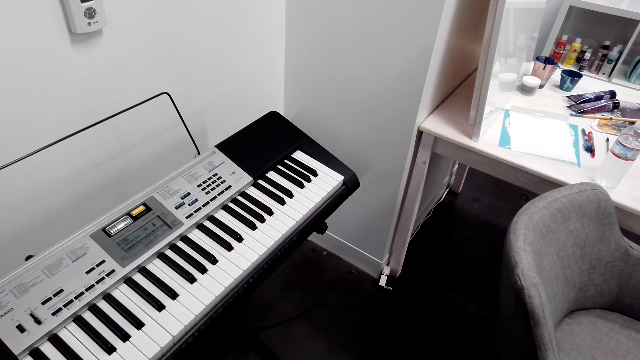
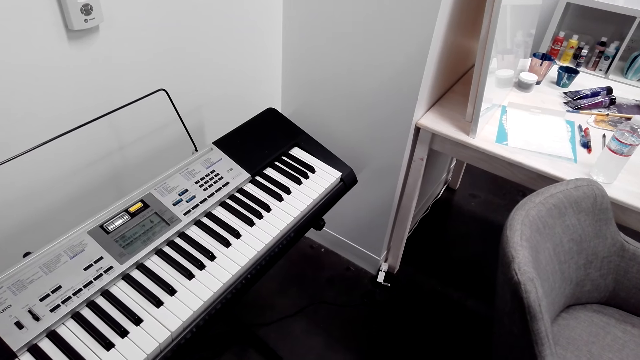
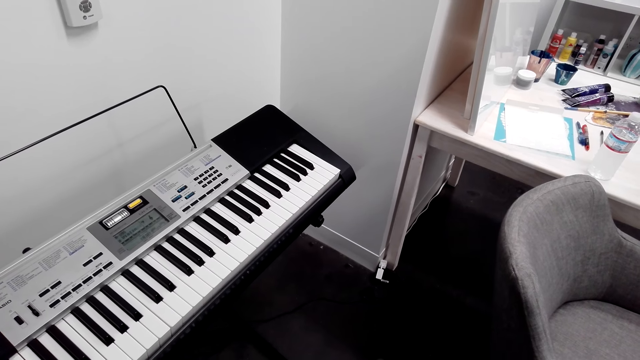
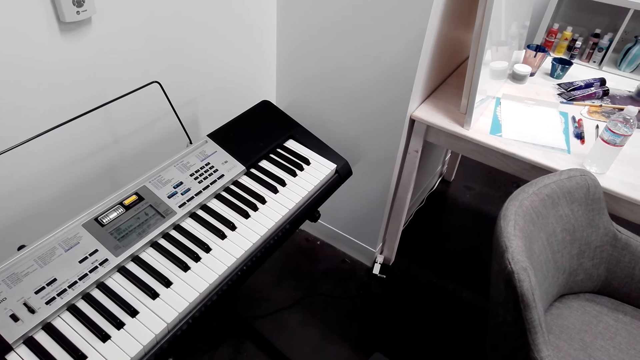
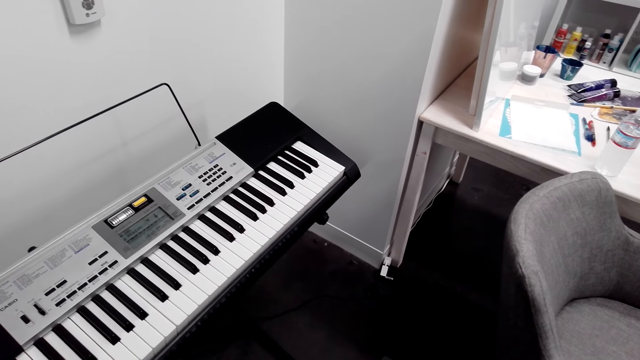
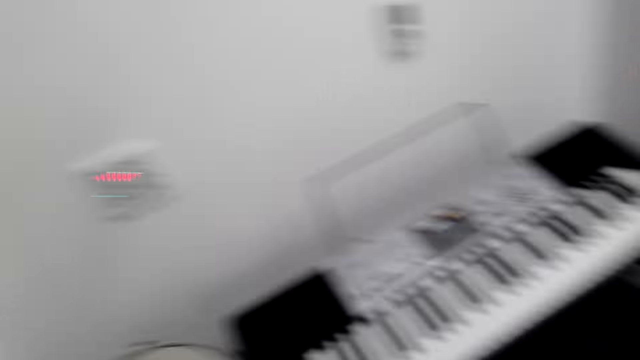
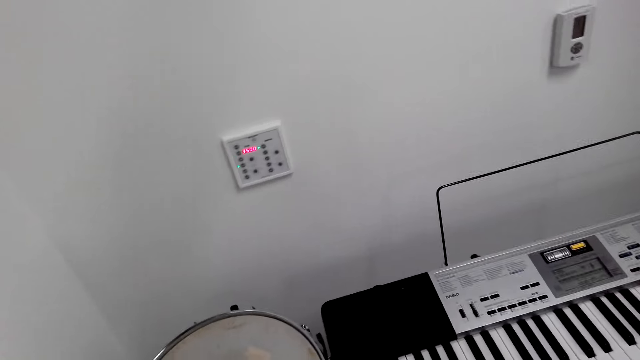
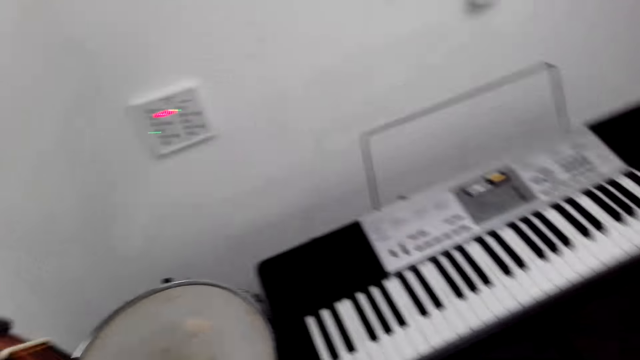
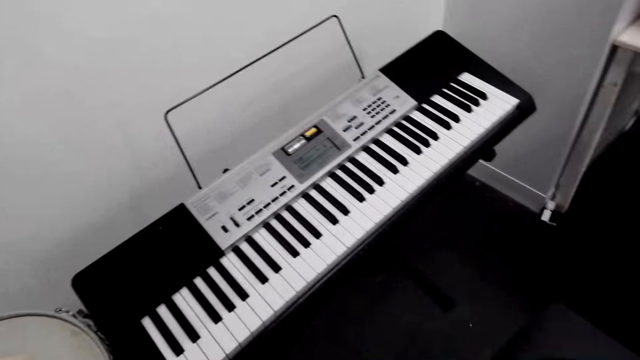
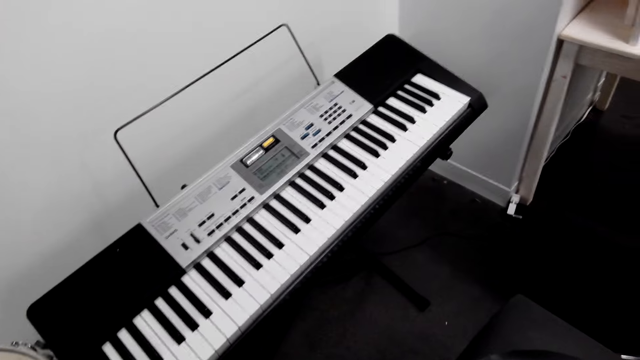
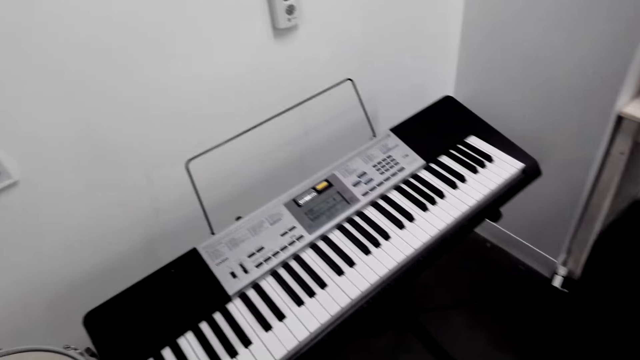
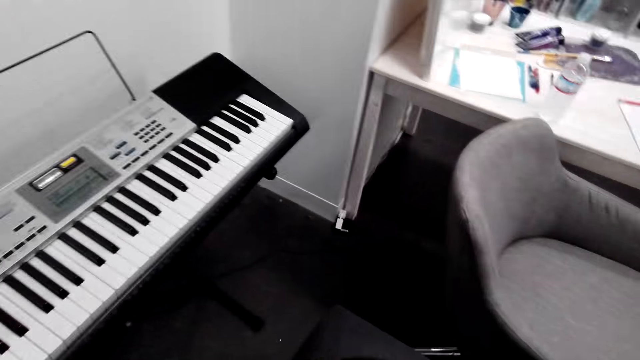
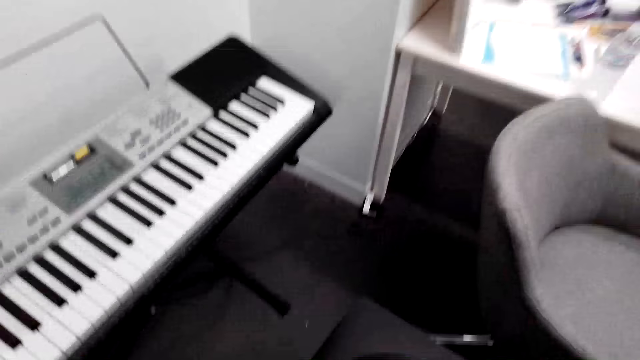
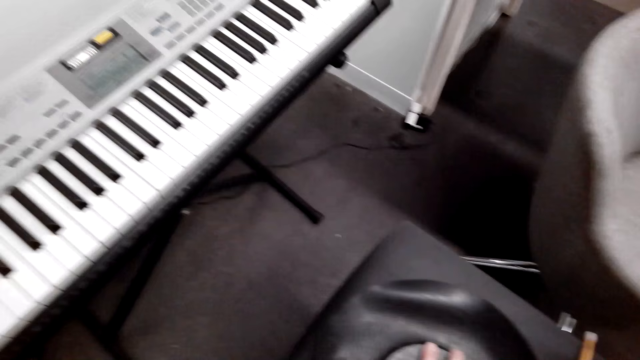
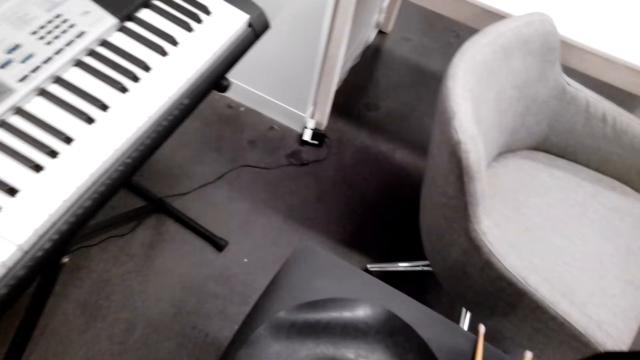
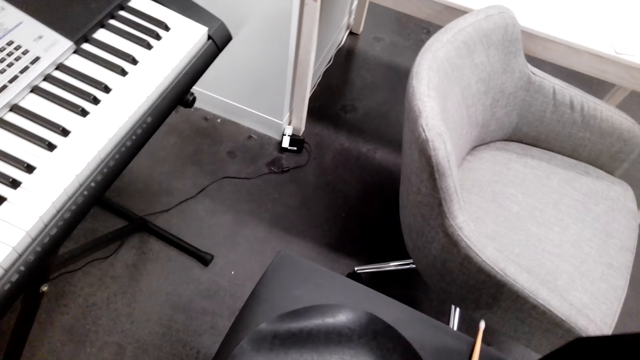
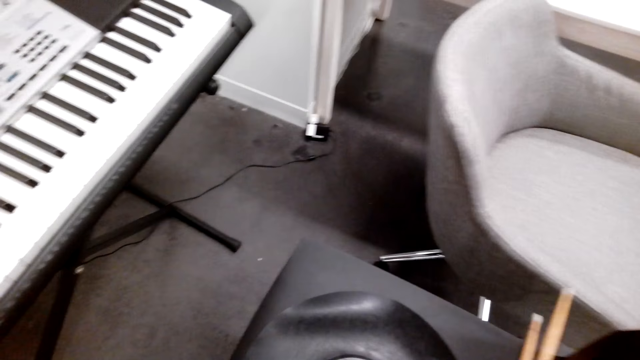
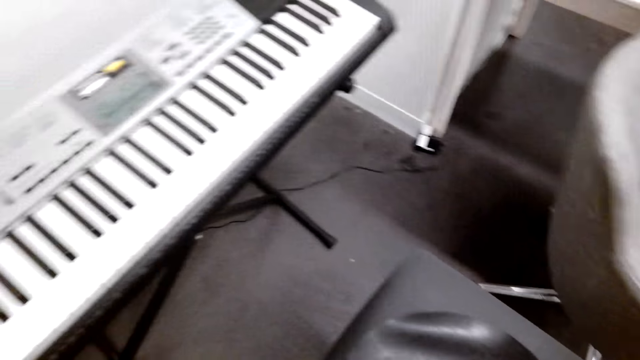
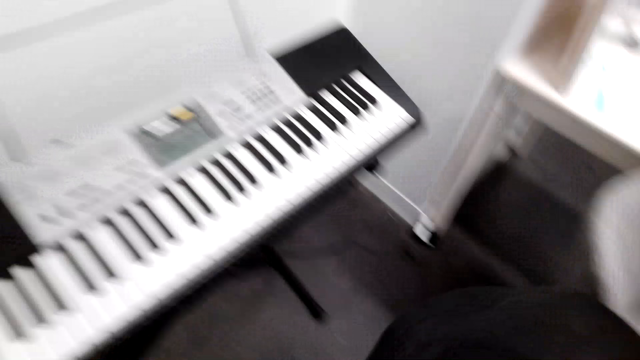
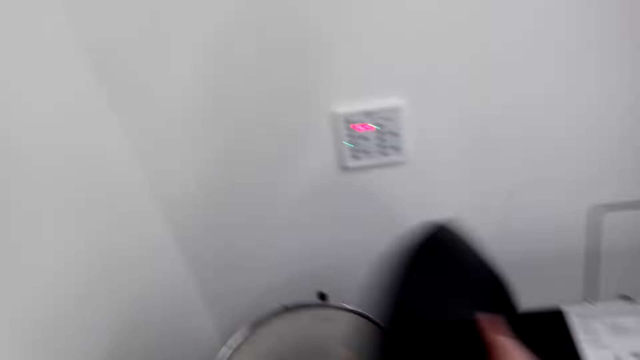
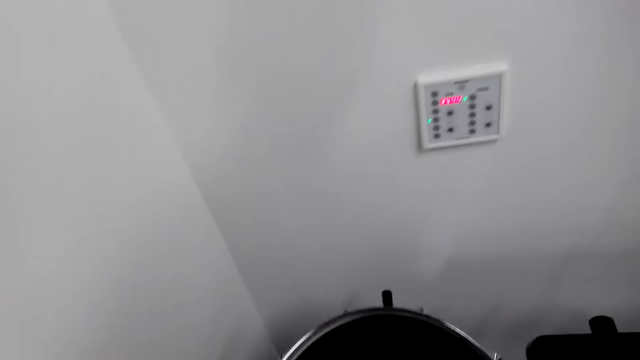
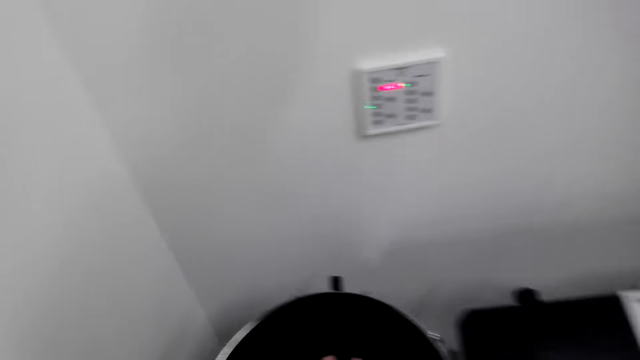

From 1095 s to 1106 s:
The camera wearer looks around. They play a guitar, move around, and play the guitar. They move drum sticks on the chair. They pick up the sticks. They pick up a drum cover on the chair. They move around. They put the cover on the drum. They pick up the drum.

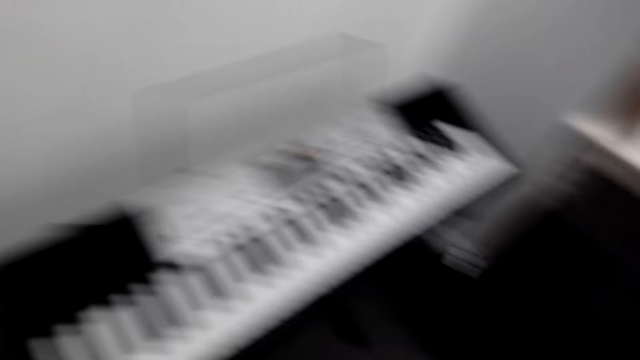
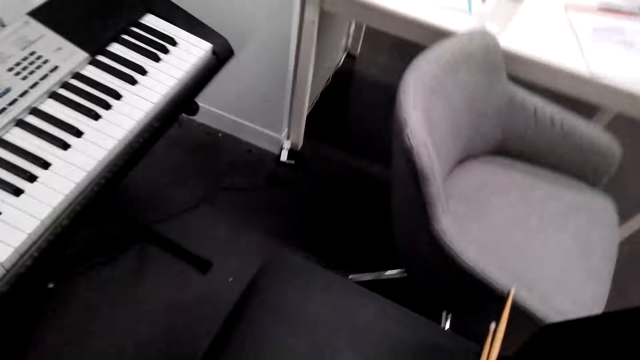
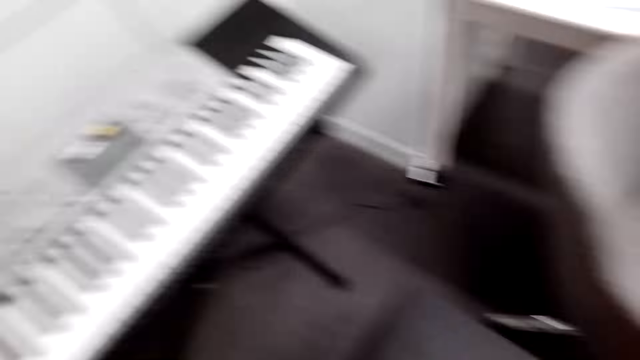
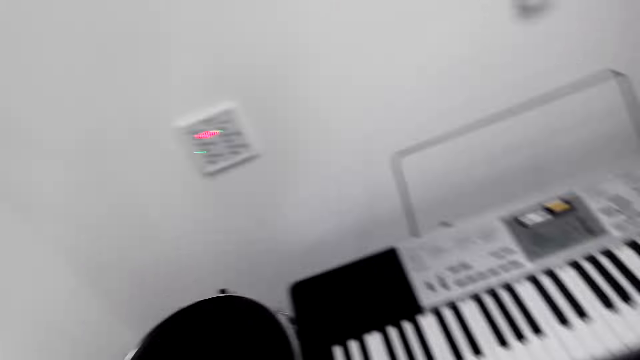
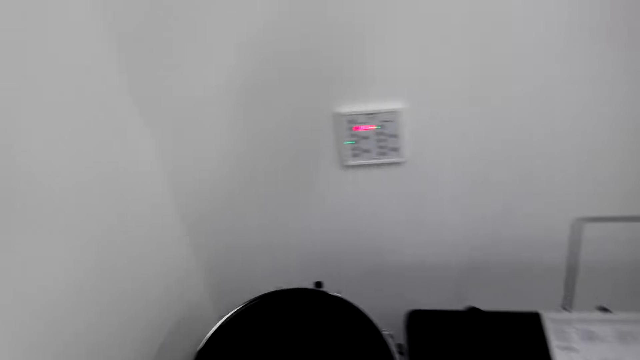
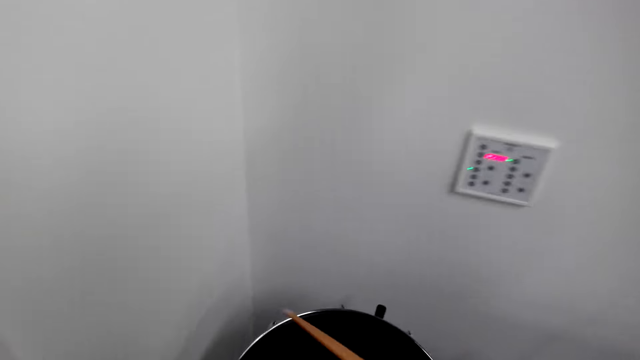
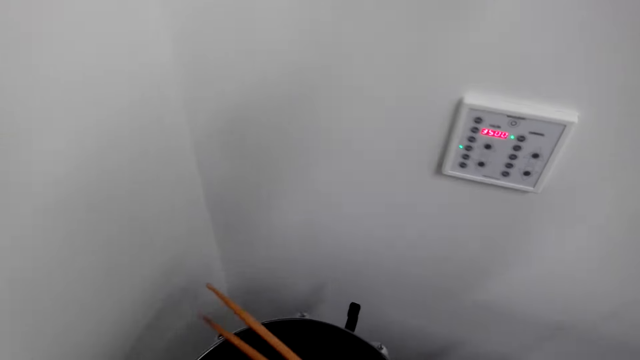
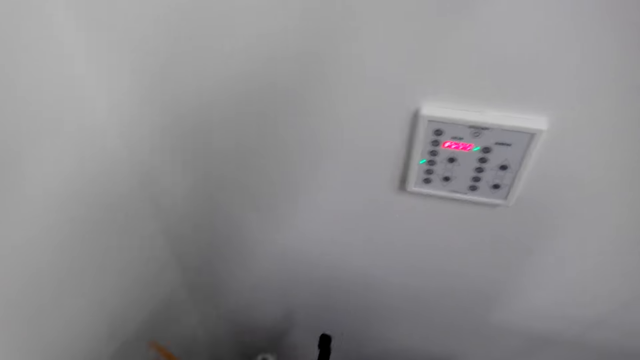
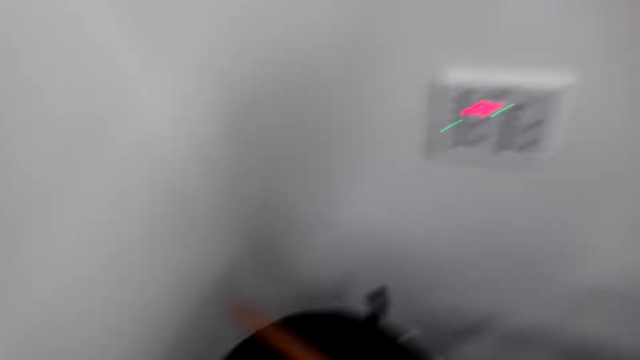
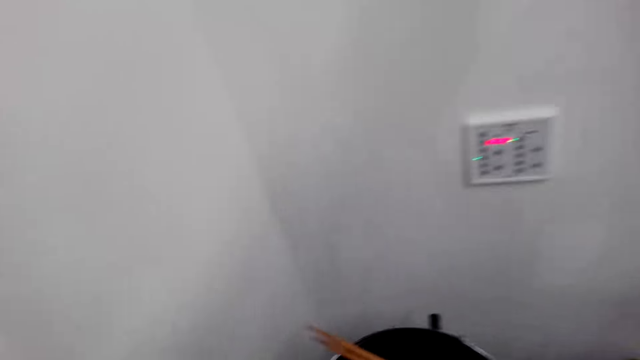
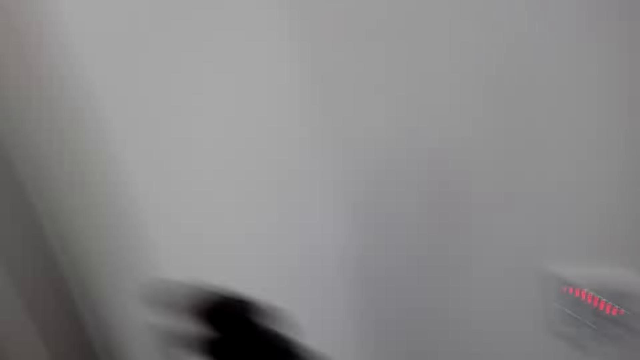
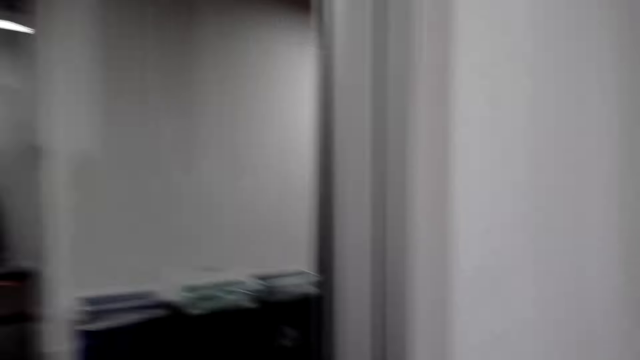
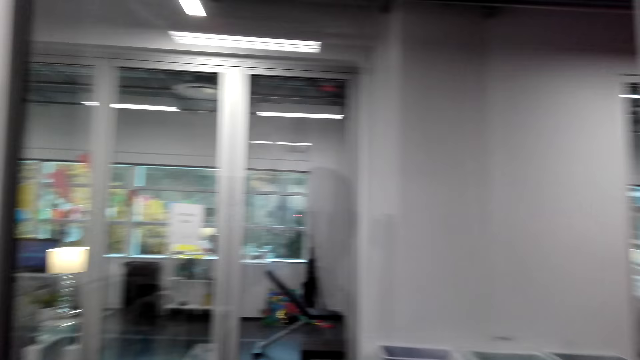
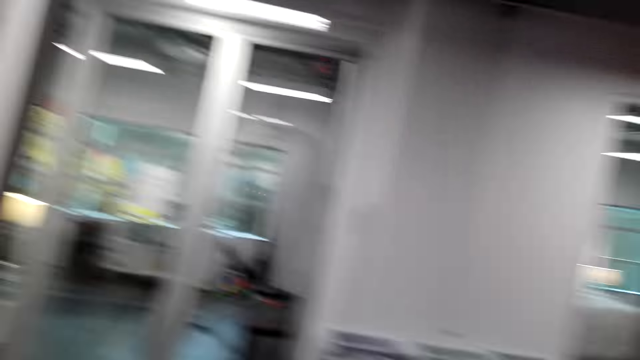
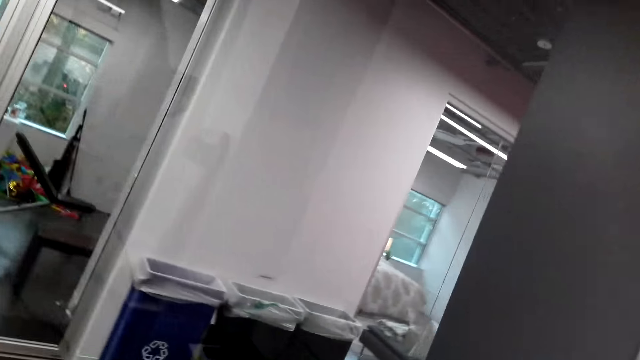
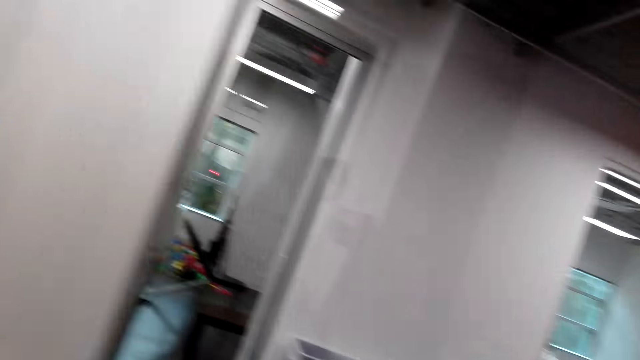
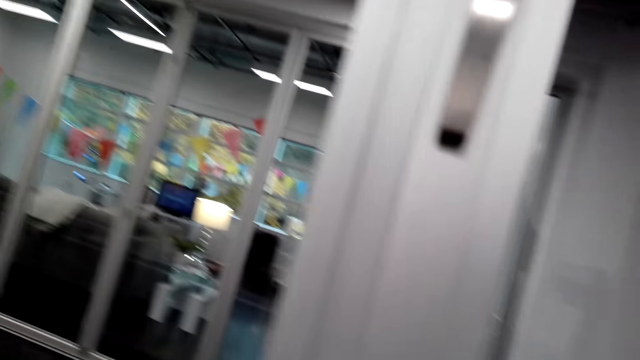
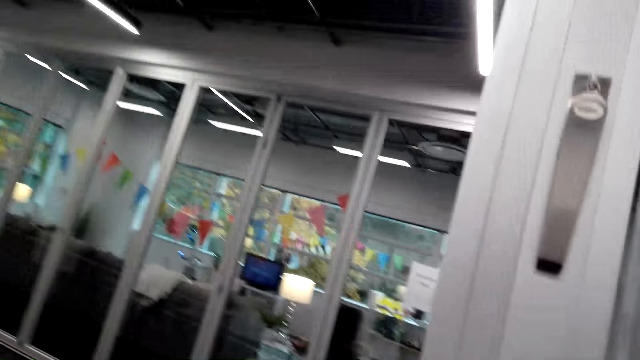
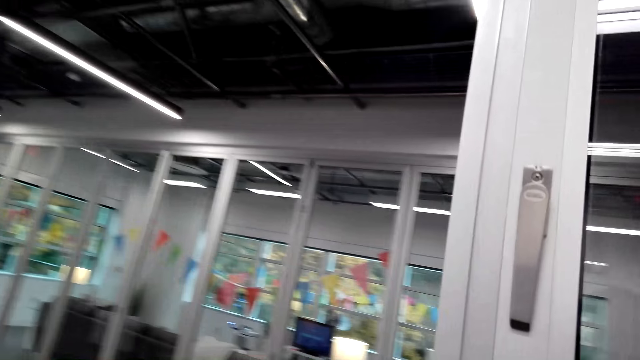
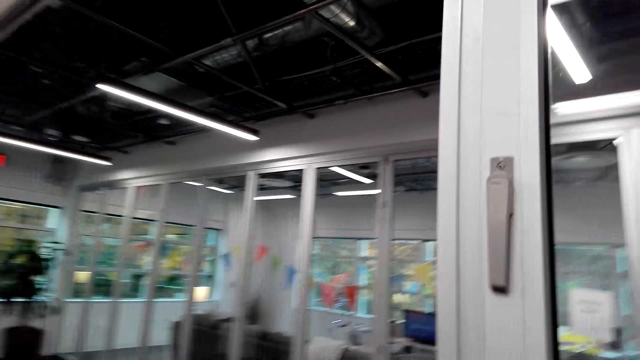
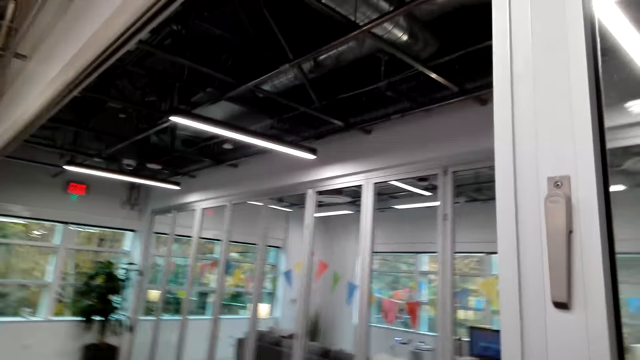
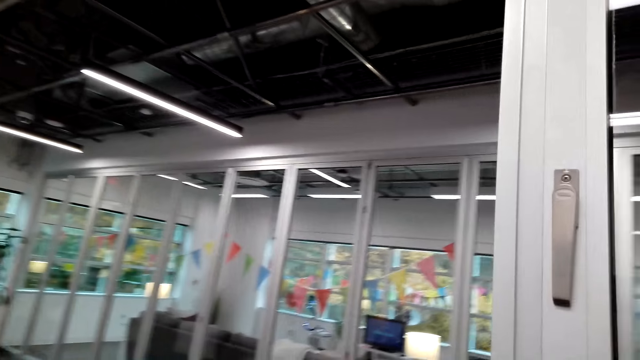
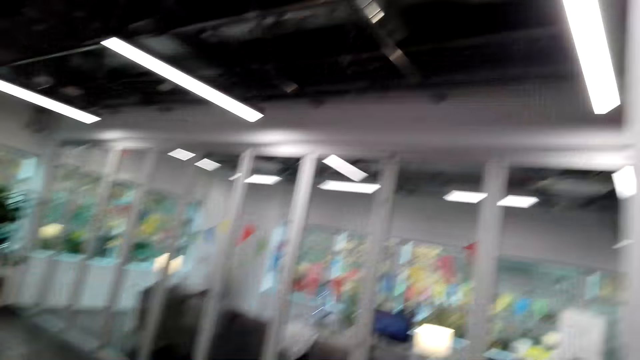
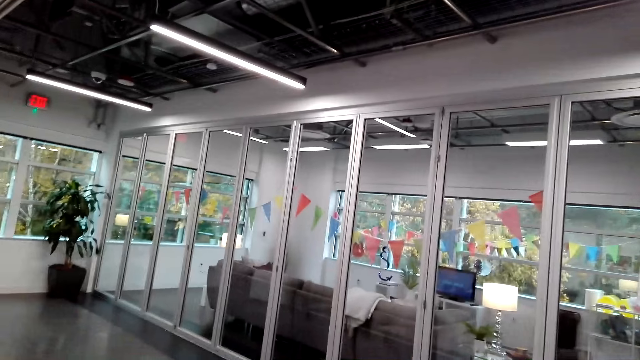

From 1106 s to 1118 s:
The camera wearer looks around. They put the drum sticks on the drum. They look around the room. They play a guitar. They move around the room. They look around.
